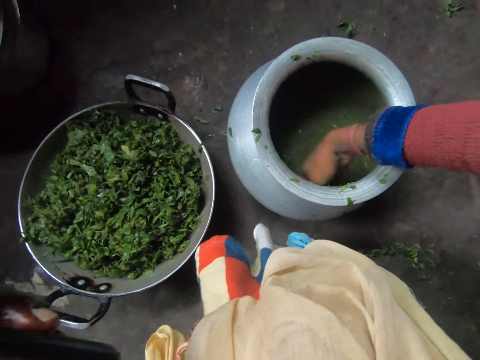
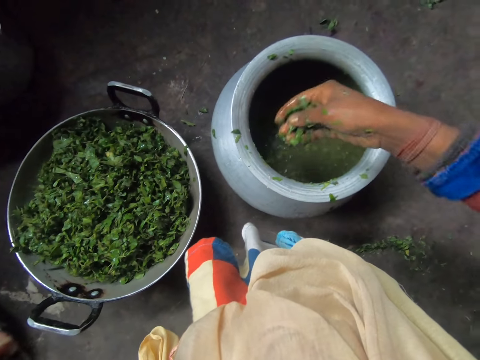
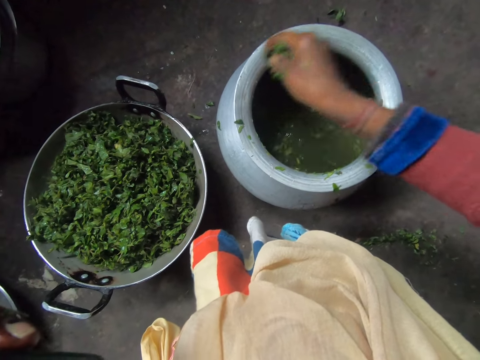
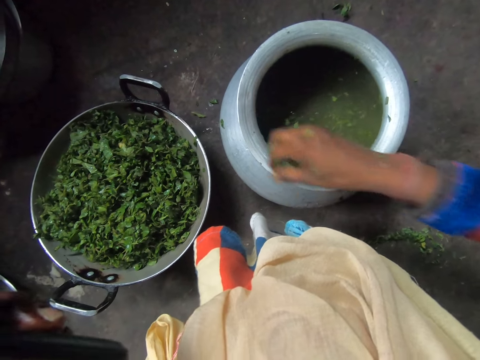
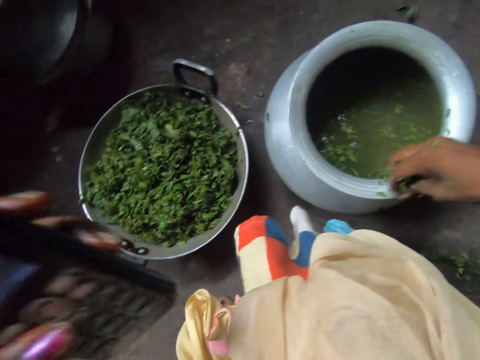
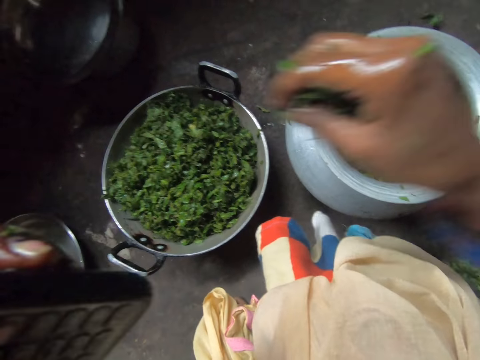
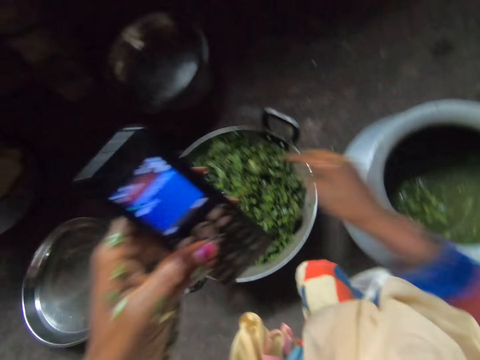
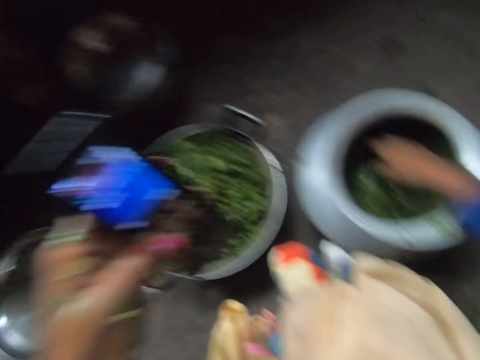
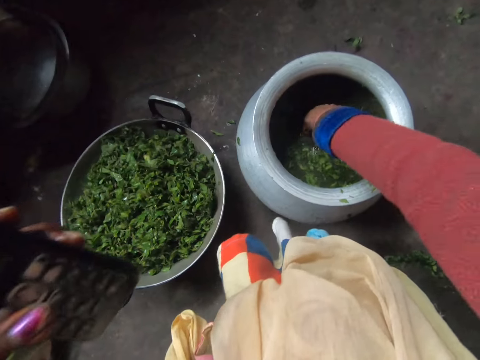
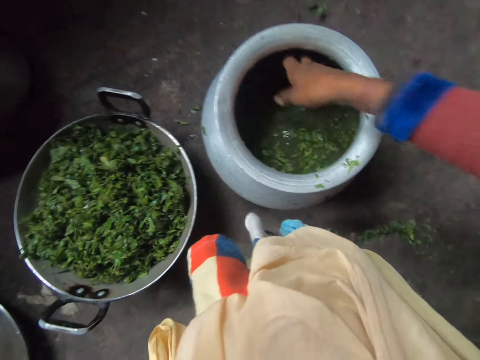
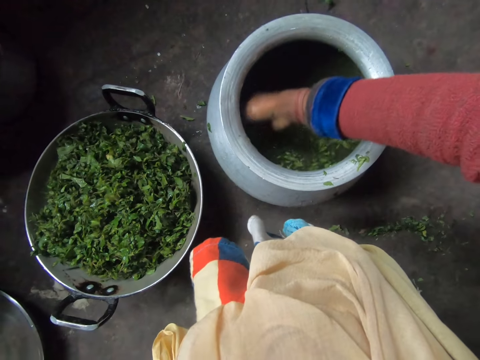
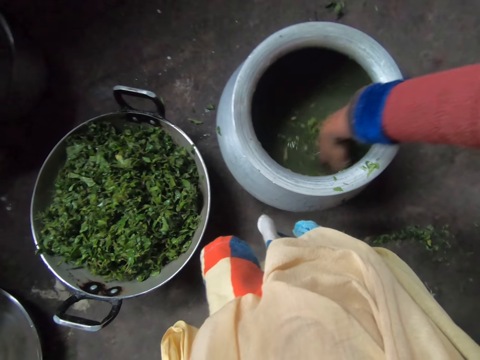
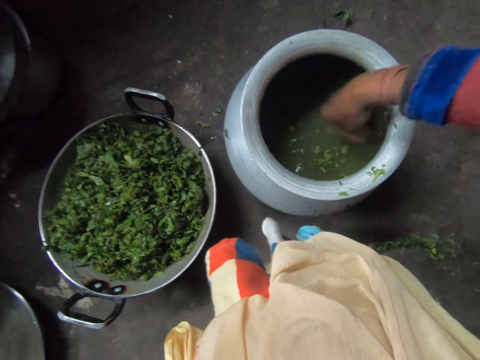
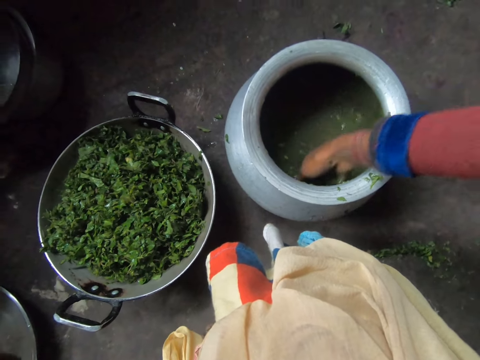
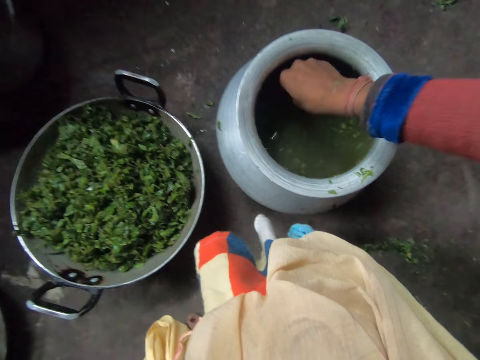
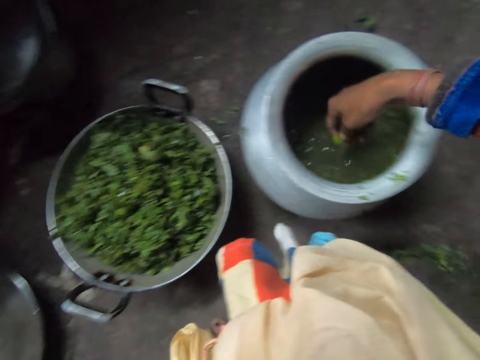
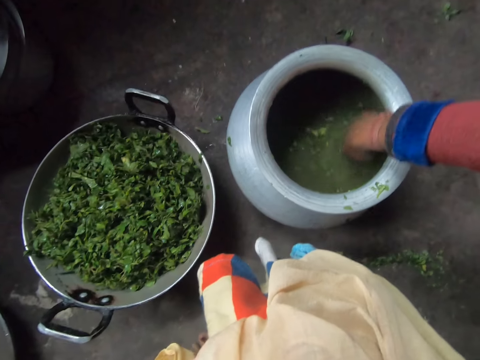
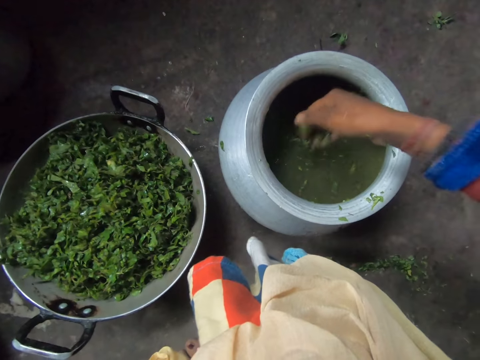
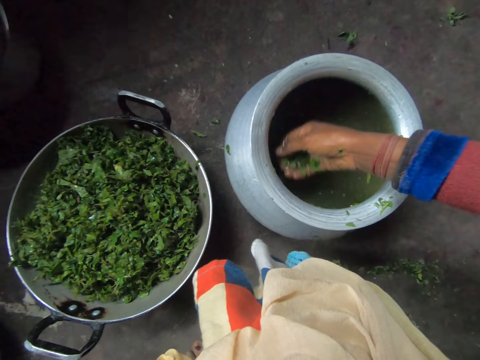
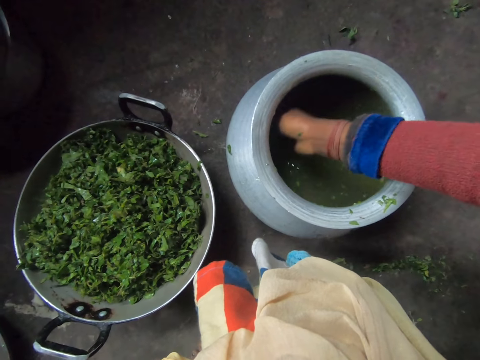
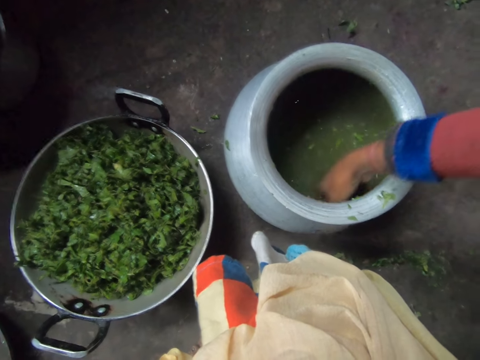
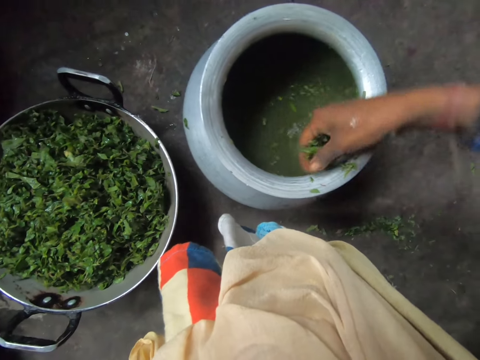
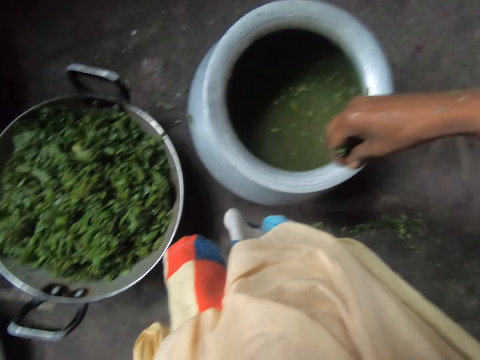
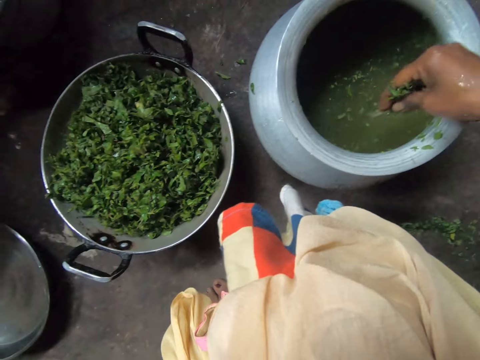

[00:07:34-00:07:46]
The camera wearer puts kales in the soup pot. They pick kales from the cooking pot.

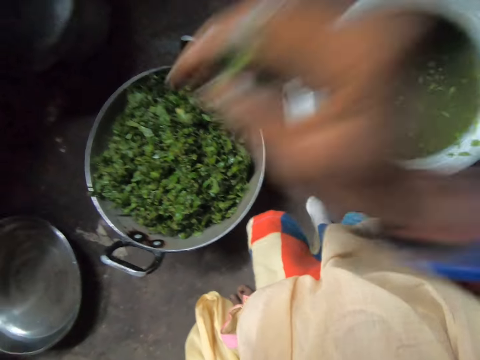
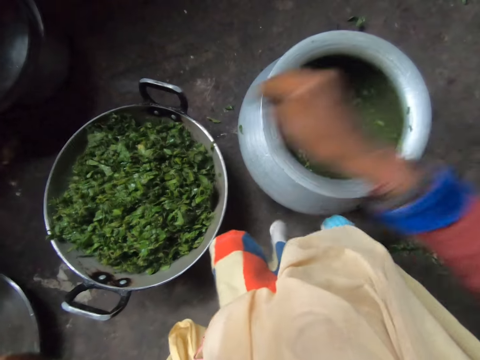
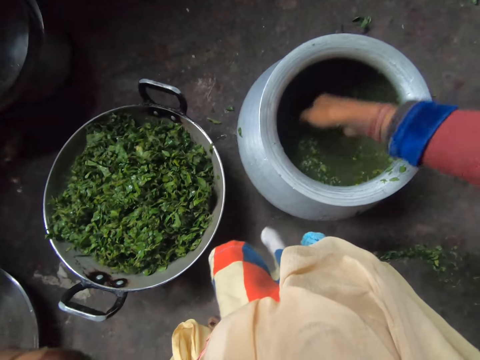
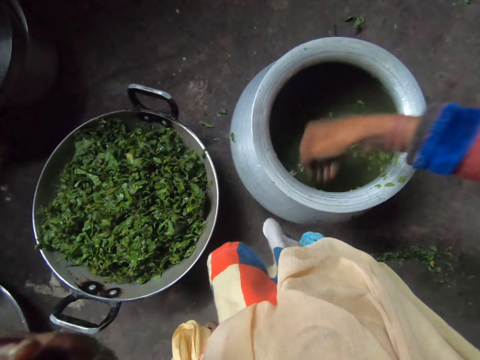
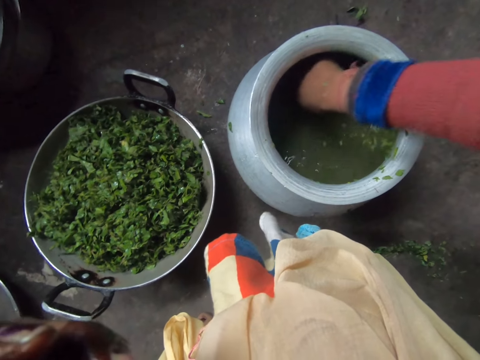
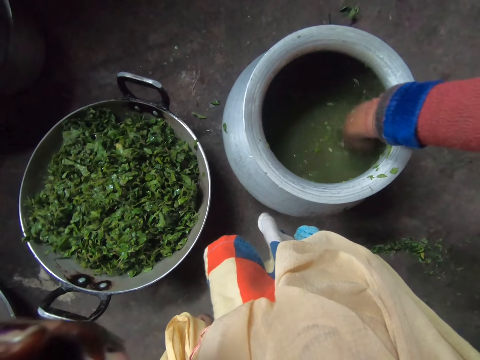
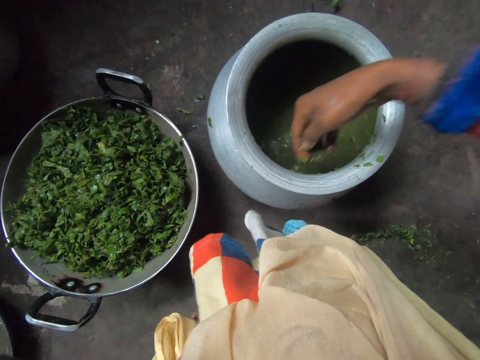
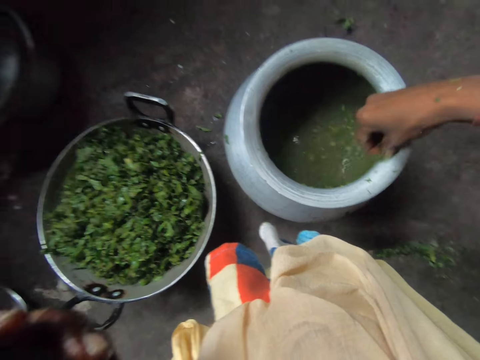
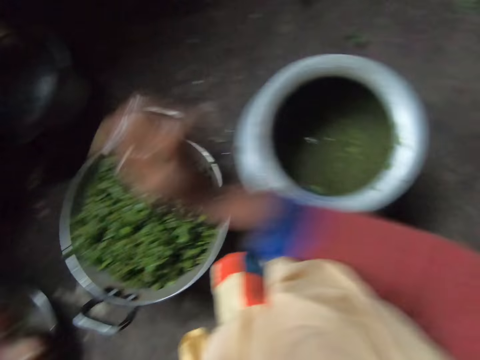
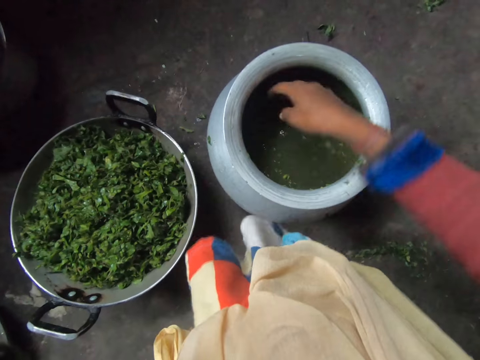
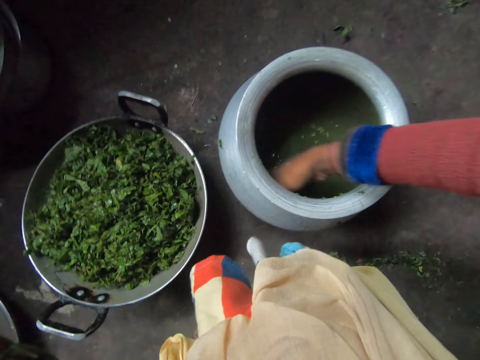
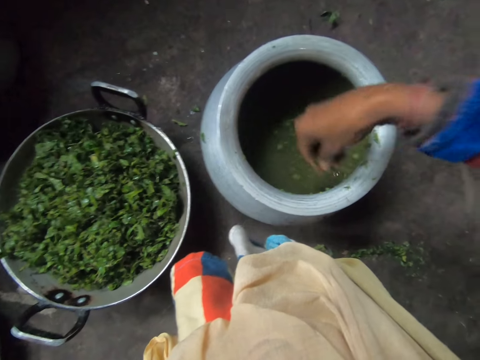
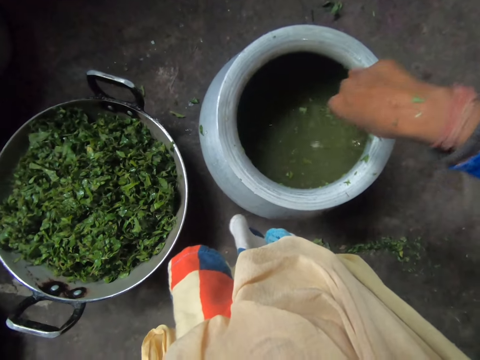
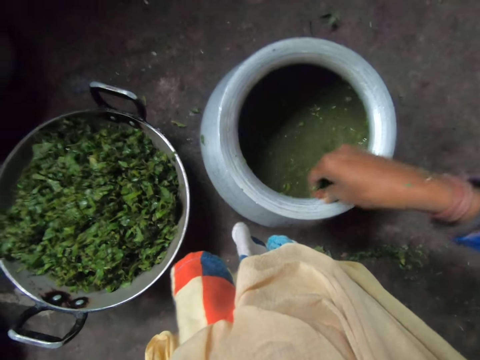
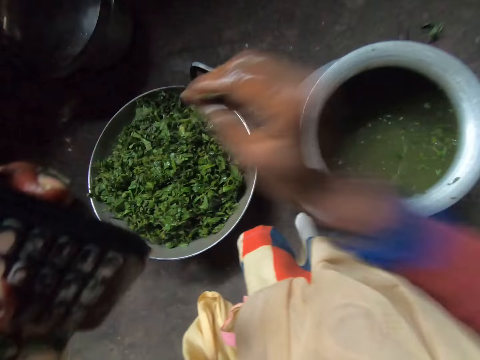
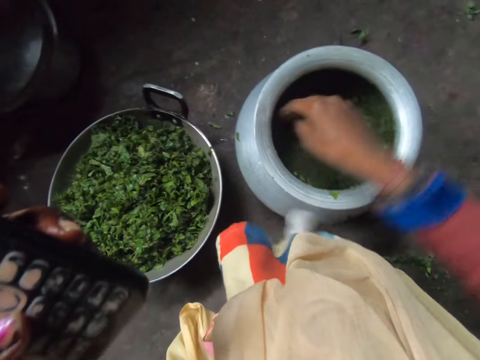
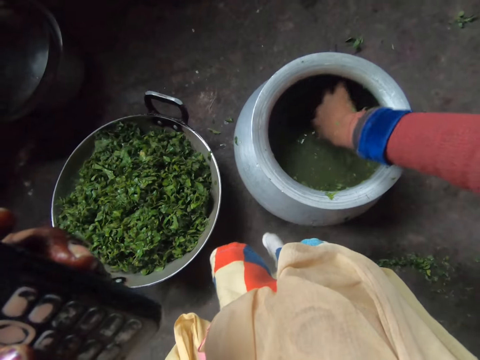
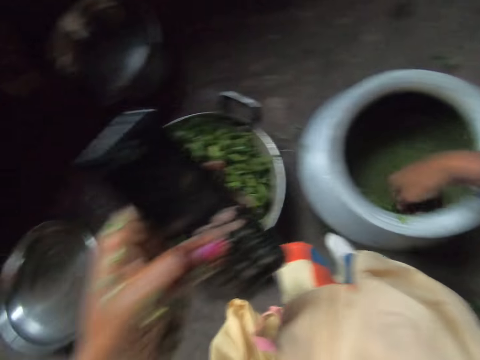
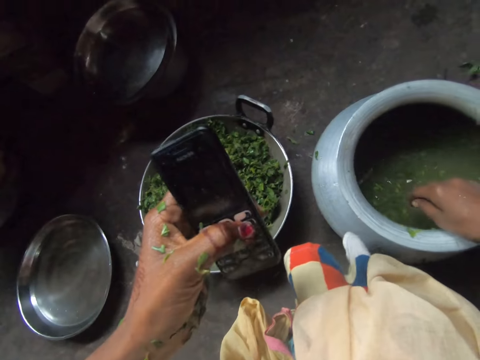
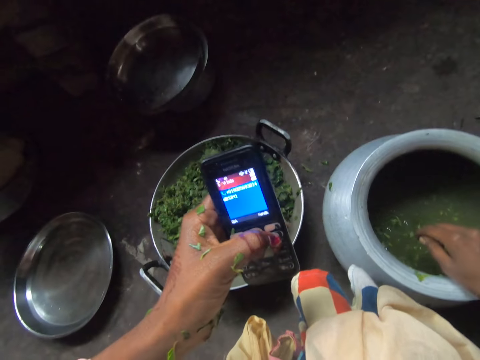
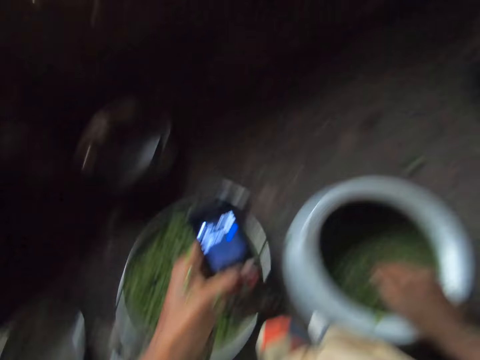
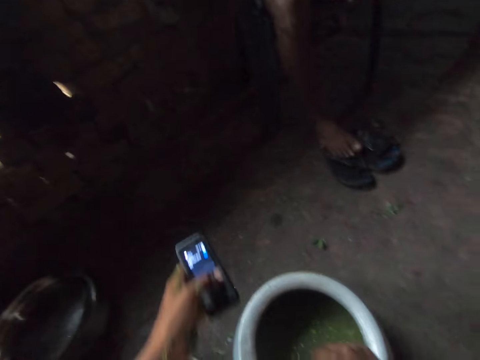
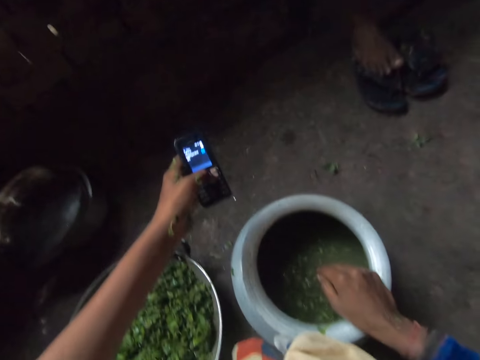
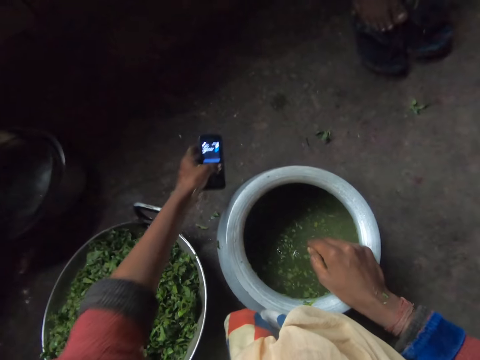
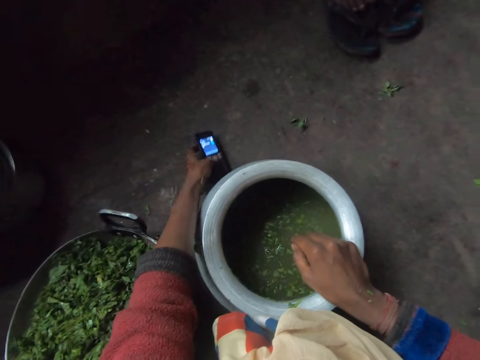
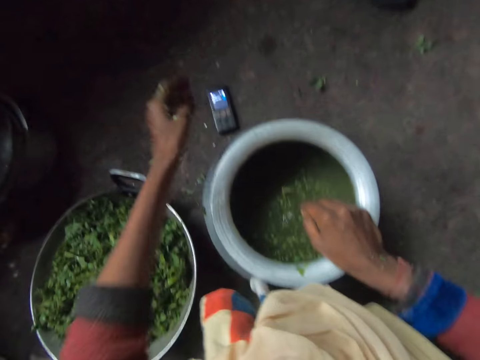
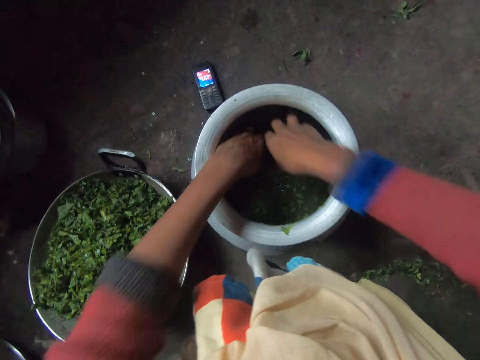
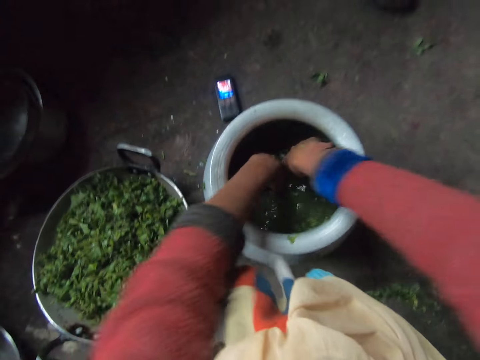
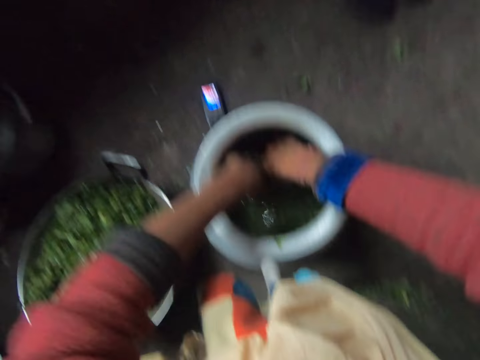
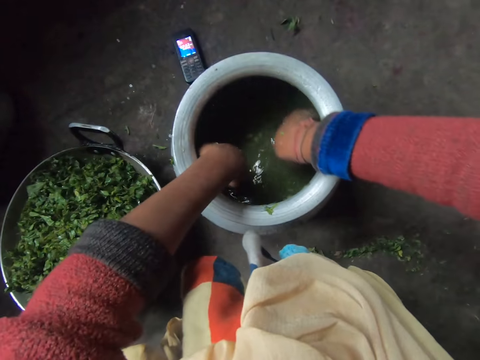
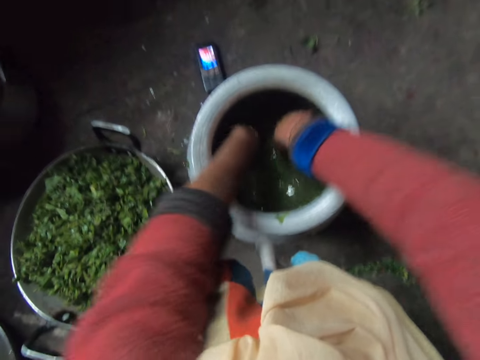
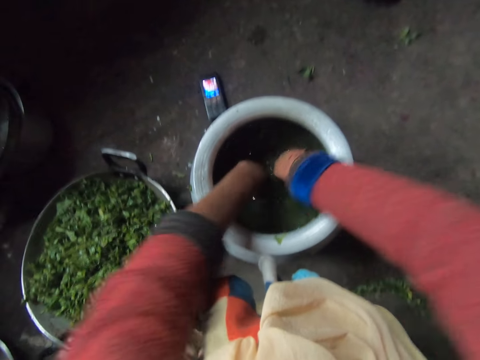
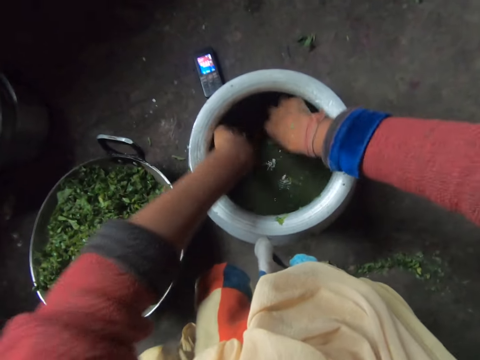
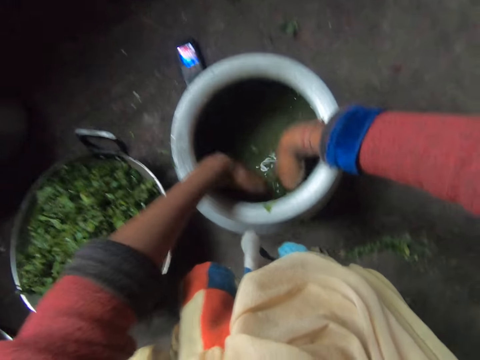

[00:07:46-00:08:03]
The camera wearer puts kales in the soup pot. She picks kales from the cooking pot. She holds a cellphone. She puts kales in the soup pot. She picks kales from the cooking pot. She puts kales in the soup pot. She holds the cellphone. She operates the phone. She dips her hand in the cooking pot. She presses the cellphone key. A man sits in the kitchen. The camera wearer puts the cellphone on the floor. She picks kales from the cooking pot.
